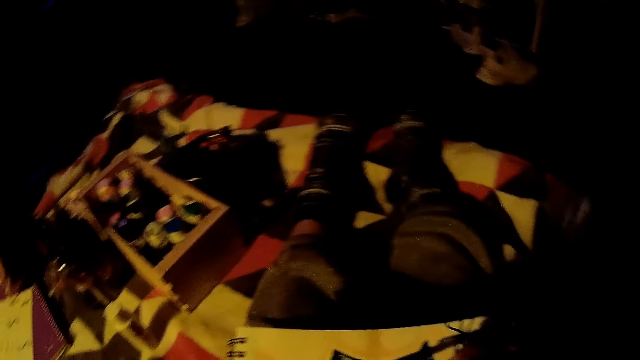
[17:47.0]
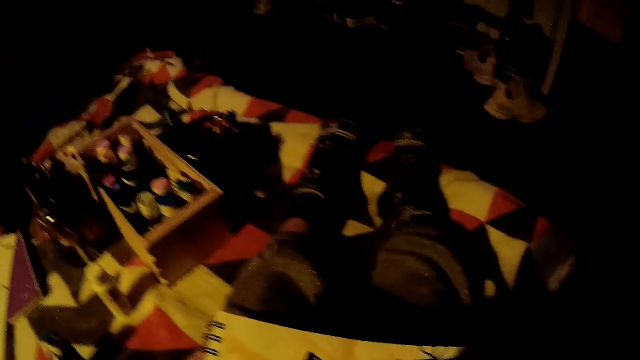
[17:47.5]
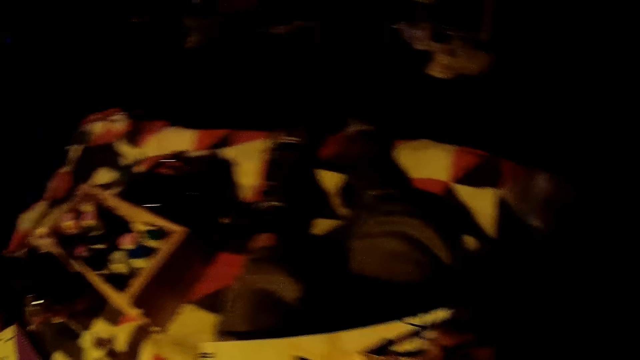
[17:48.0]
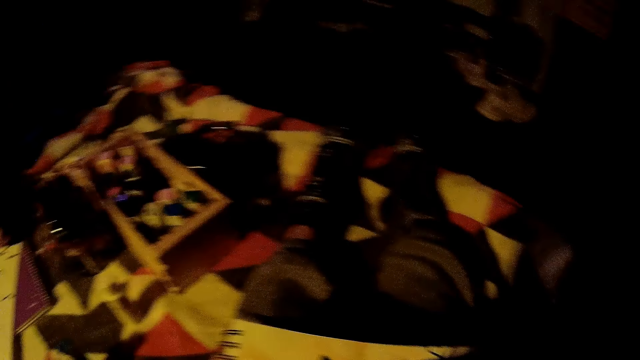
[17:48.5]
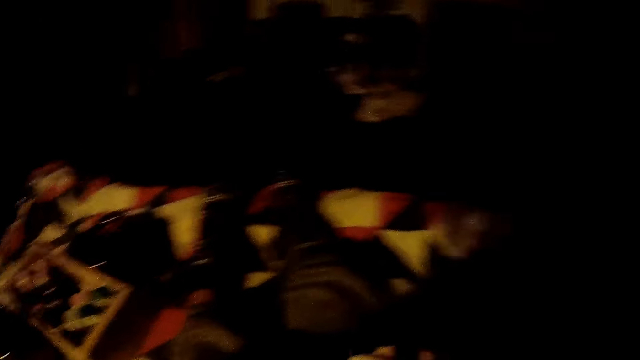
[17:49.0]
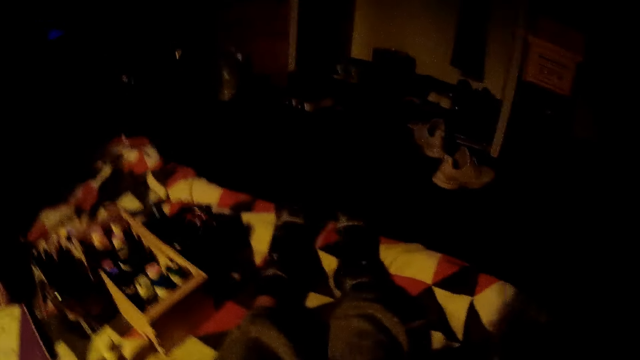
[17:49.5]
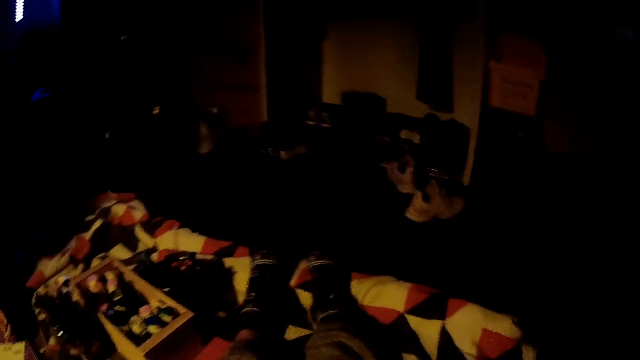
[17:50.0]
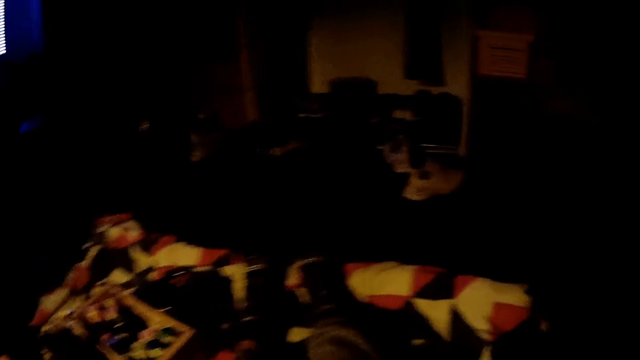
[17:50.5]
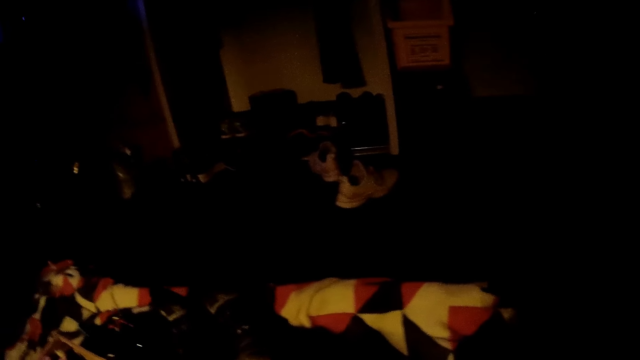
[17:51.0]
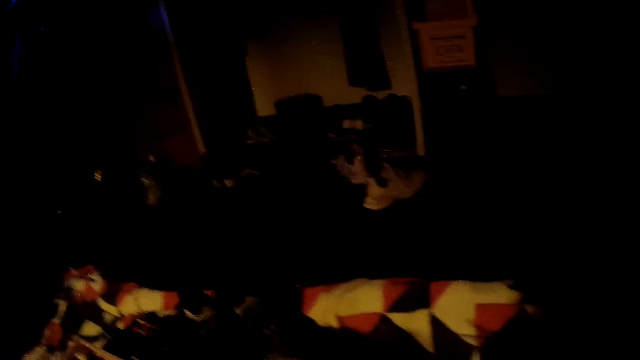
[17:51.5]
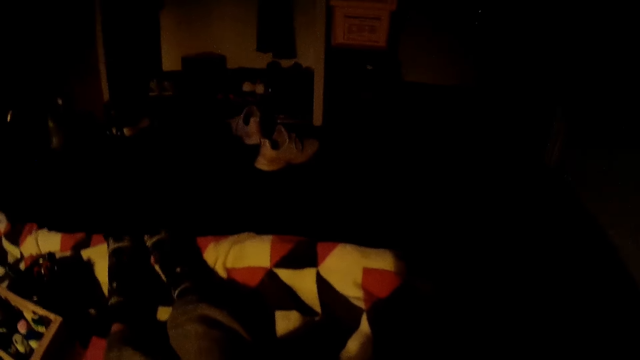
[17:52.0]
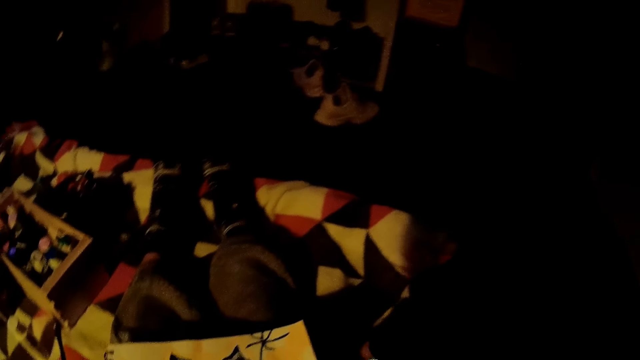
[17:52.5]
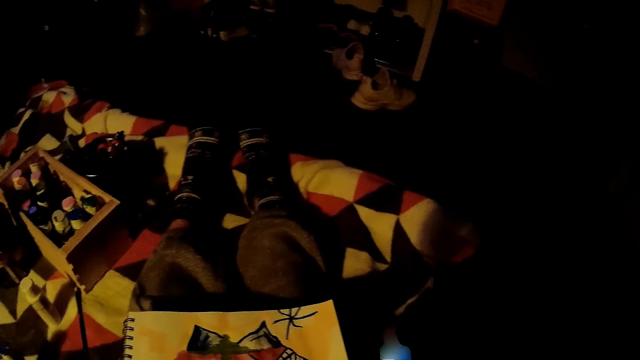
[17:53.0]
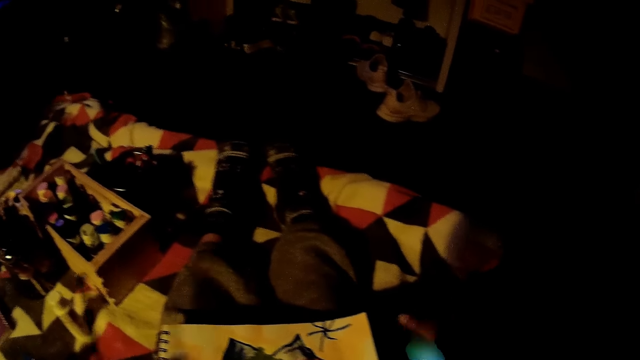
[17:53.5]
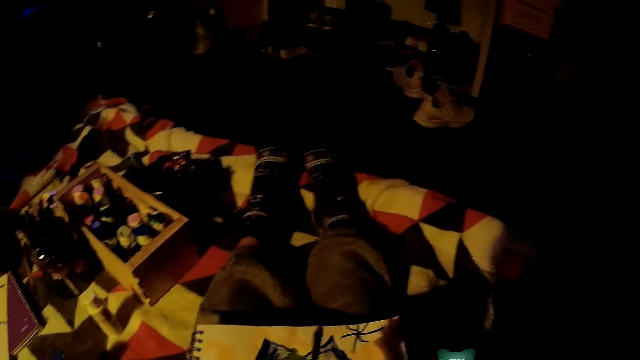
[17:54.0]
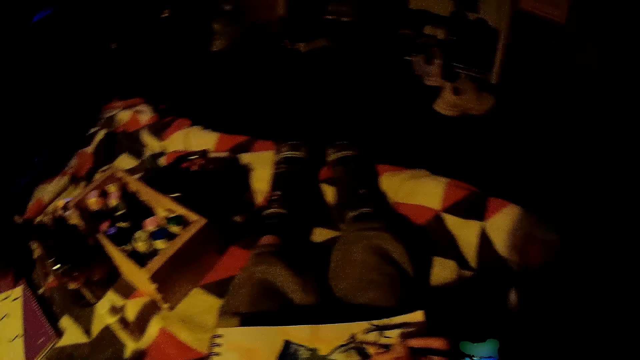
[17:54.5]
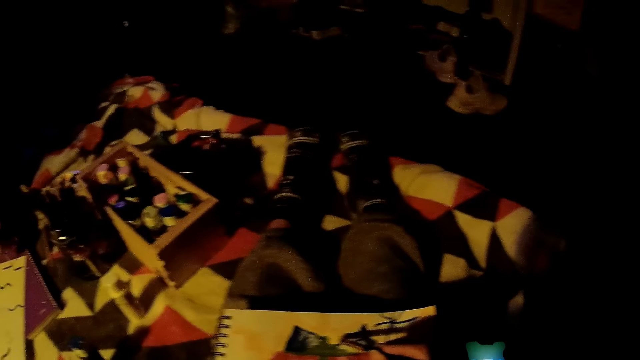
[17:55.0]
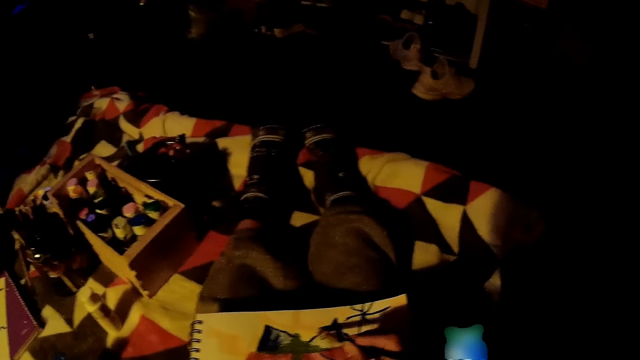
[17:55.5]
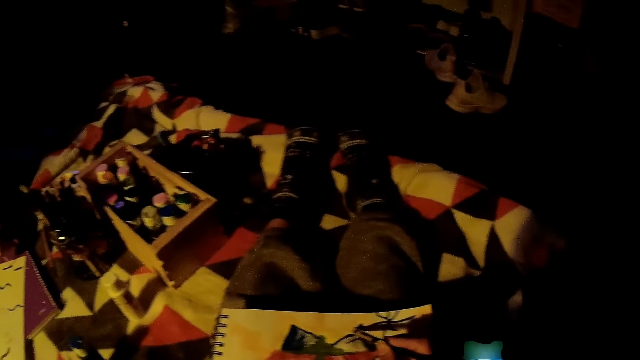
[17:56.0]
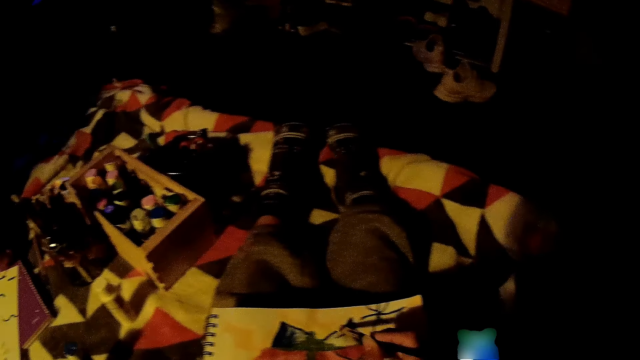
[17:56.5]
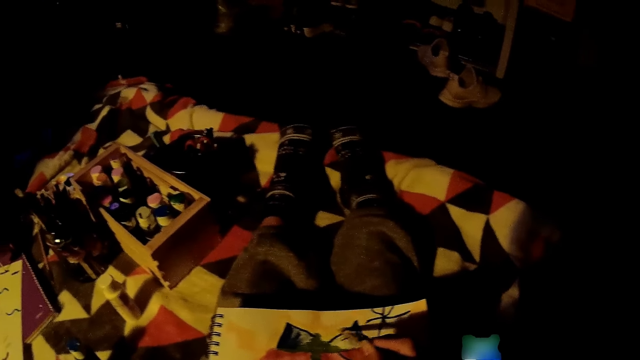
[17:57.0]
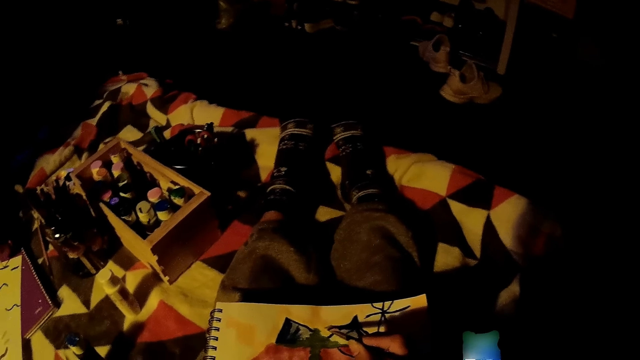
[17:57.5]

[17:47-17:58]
The camera wearer shakes his head. He moves the drawing brush from the left hand to the right hand.

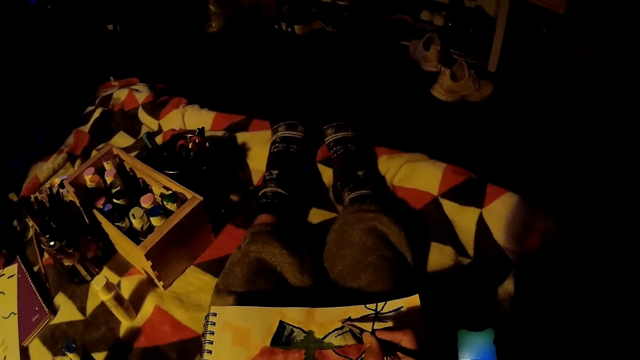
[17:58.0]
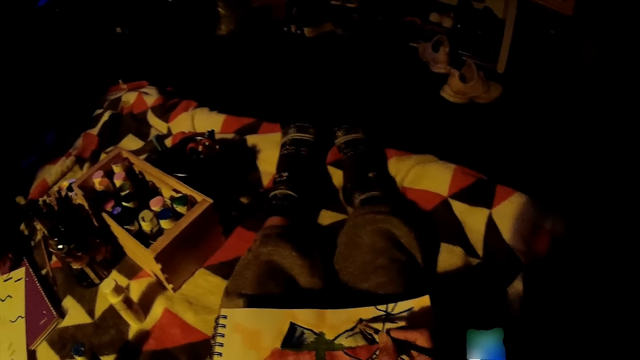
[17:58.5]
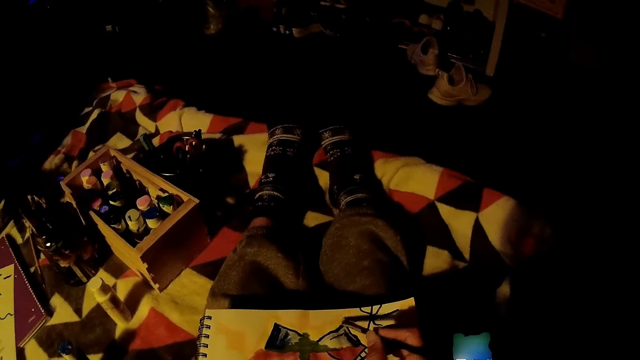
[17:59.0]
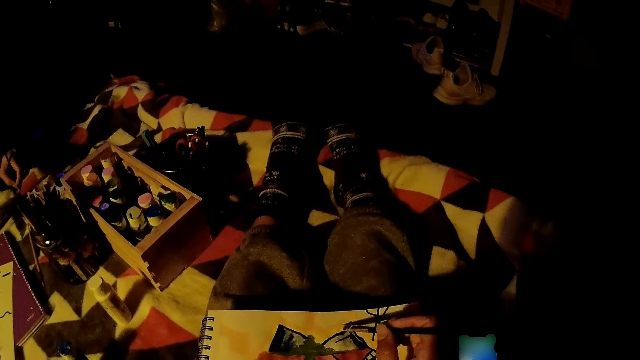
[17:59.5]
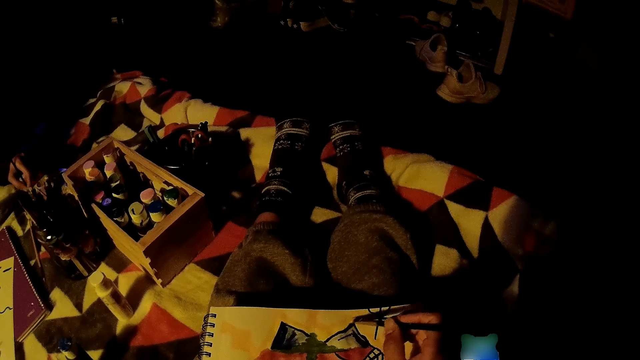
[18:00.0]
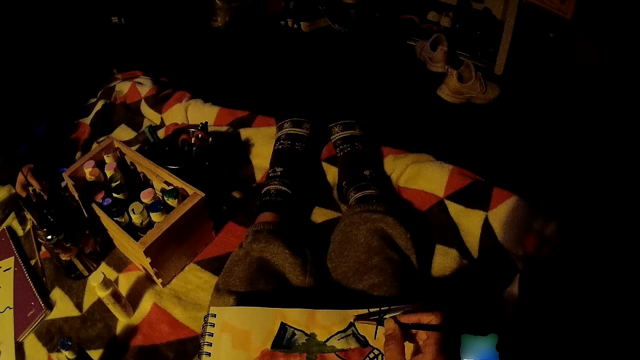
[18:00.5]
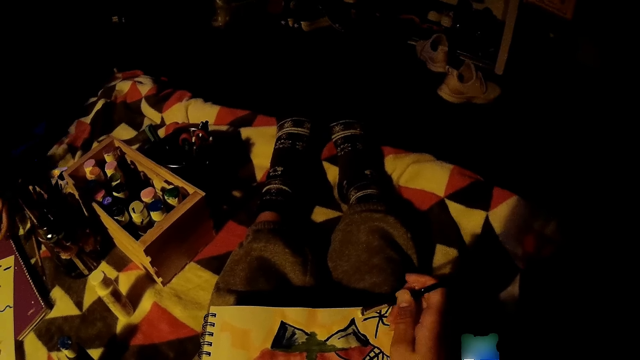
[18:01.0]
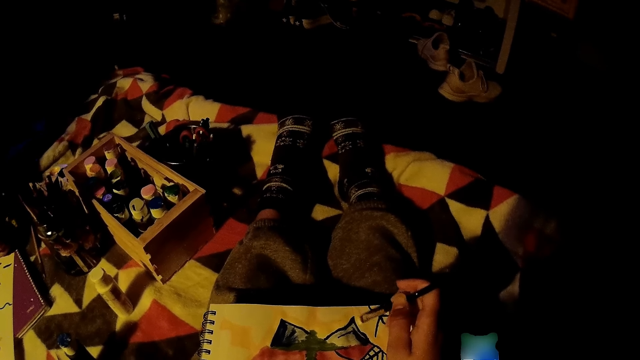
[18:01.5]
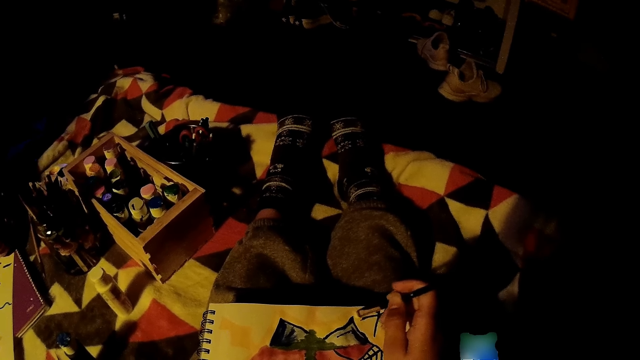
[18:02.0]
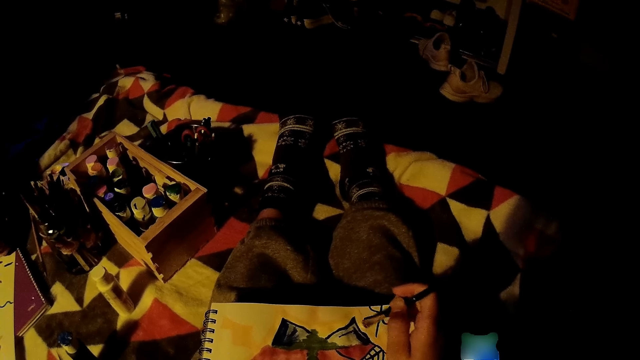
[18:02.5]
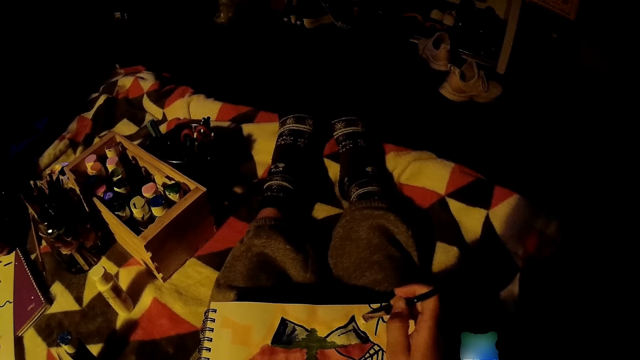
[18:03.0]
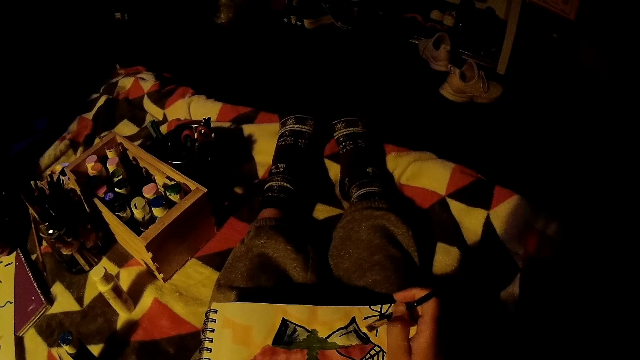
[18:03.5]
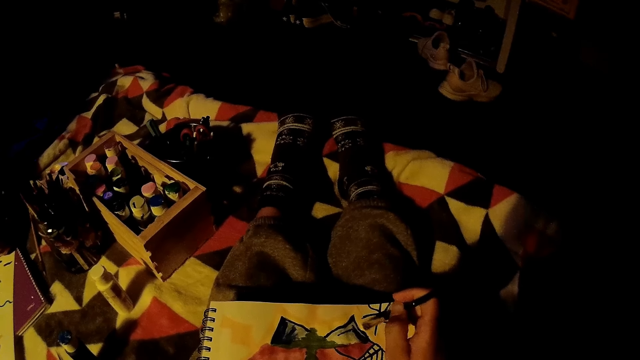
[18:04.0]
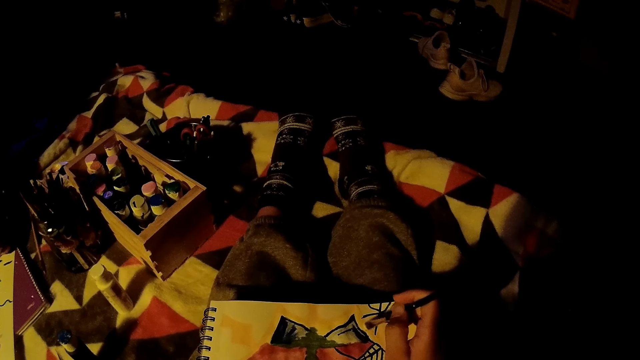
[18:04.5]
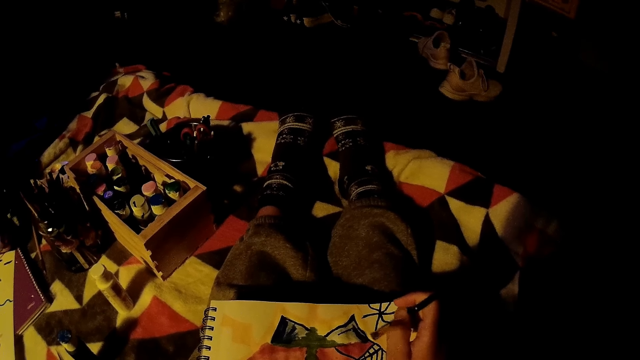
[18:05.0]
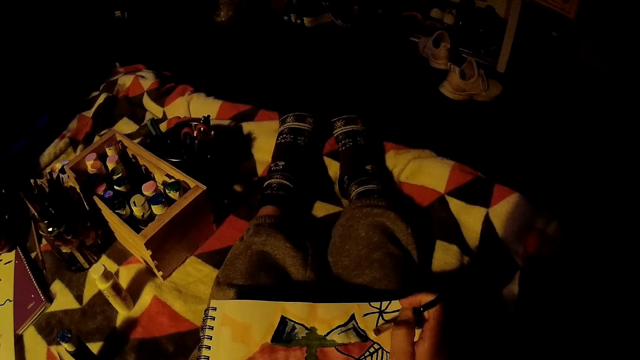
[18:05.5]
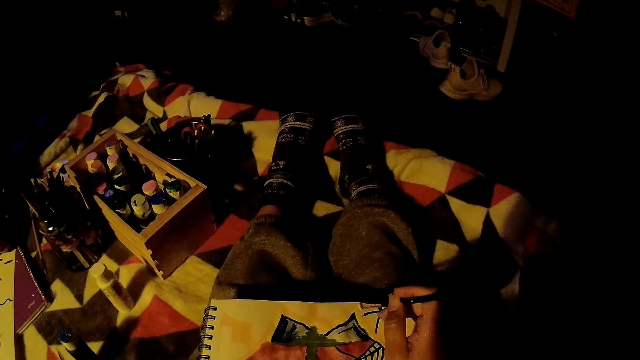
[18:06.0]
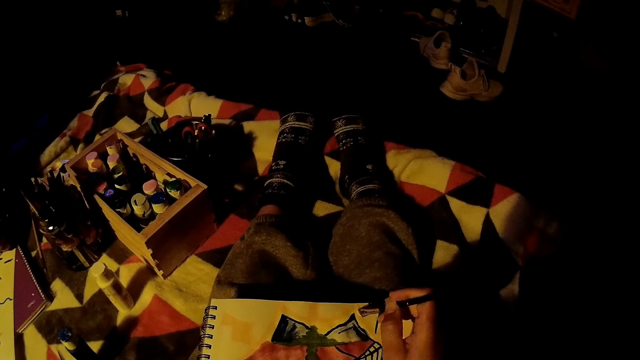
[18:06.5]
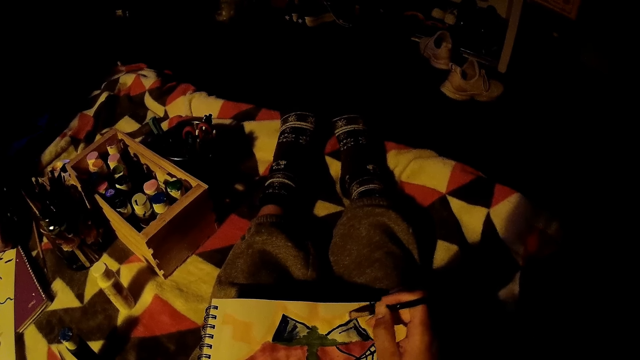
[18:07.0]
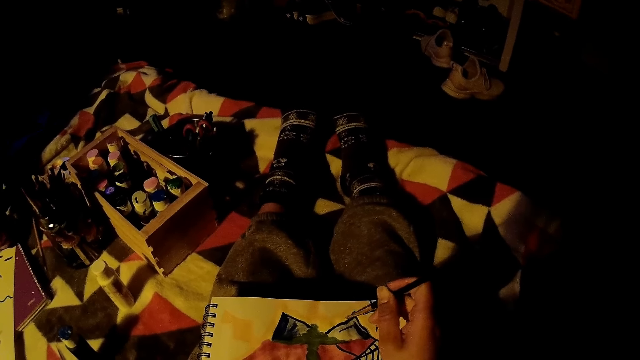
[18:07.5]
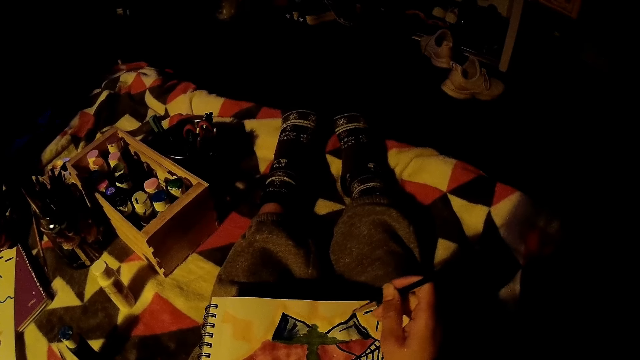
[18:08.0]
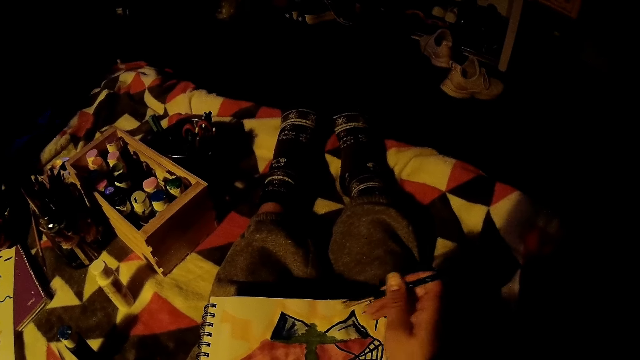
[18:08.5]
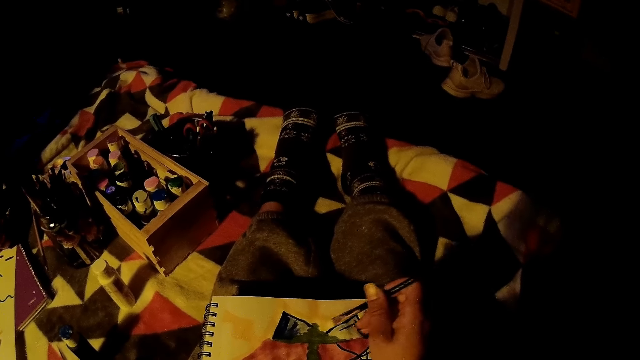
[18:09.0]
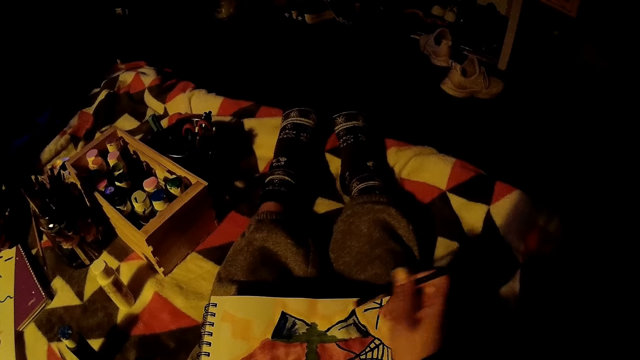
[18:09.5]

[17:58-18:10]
The woman dips the paint brush into the plastic with her right hand. The woman paints on the paper with the paint brush in her left hand.
